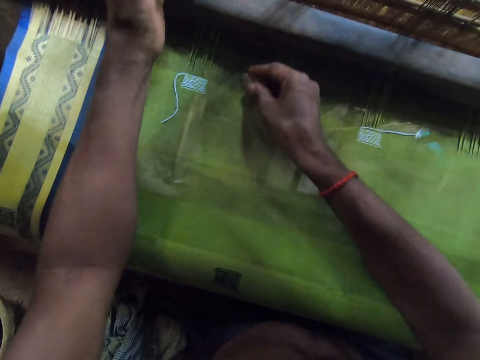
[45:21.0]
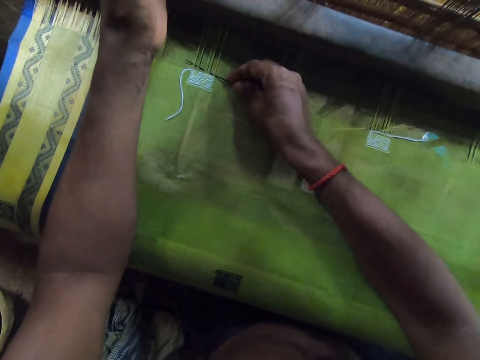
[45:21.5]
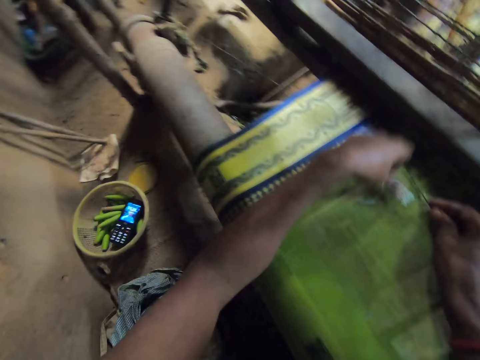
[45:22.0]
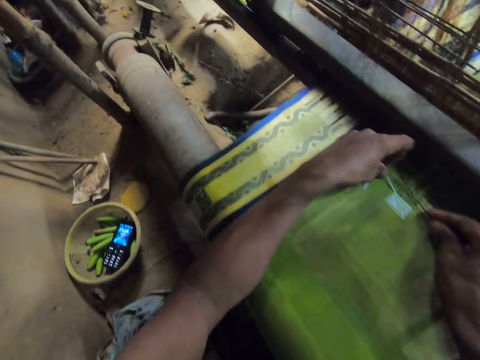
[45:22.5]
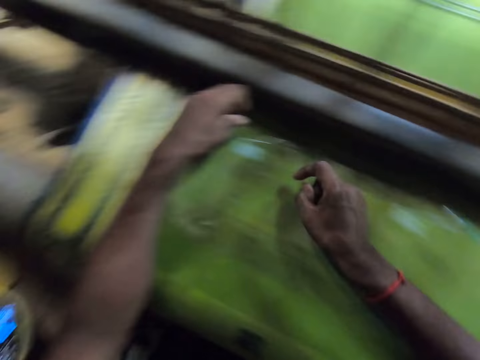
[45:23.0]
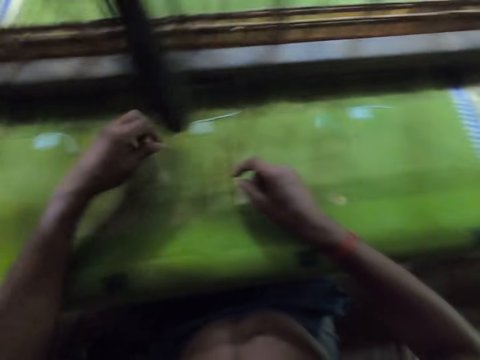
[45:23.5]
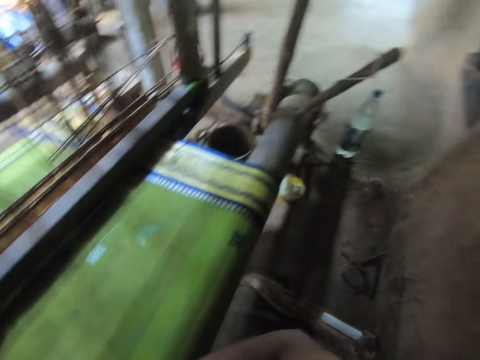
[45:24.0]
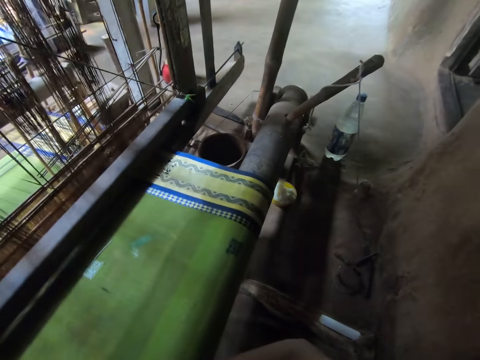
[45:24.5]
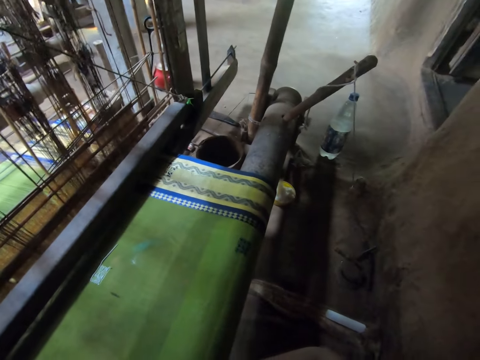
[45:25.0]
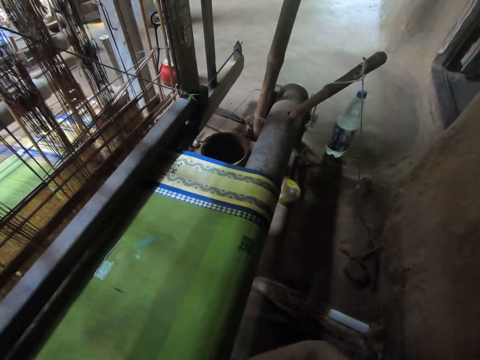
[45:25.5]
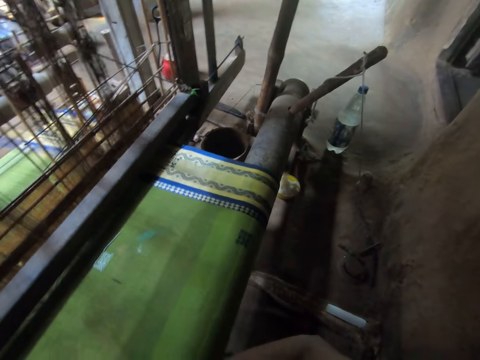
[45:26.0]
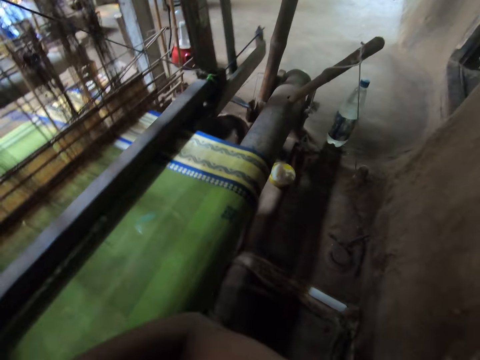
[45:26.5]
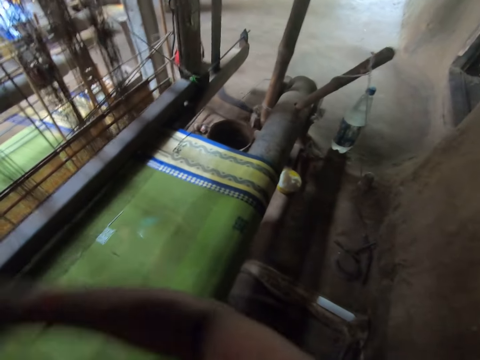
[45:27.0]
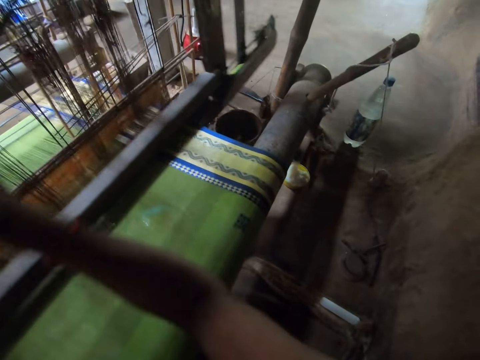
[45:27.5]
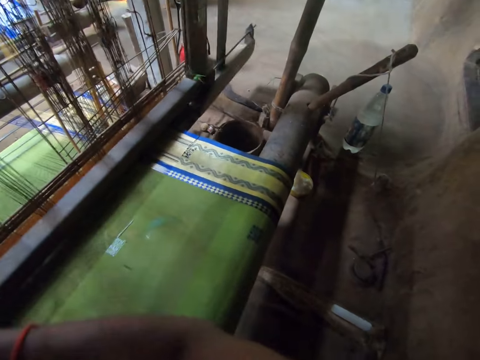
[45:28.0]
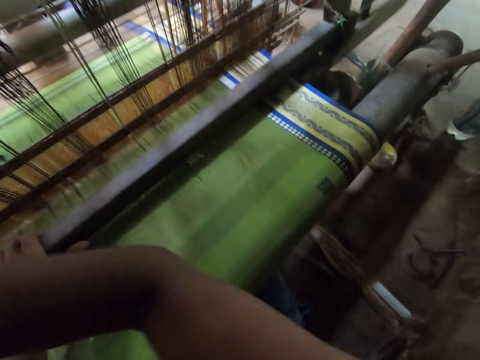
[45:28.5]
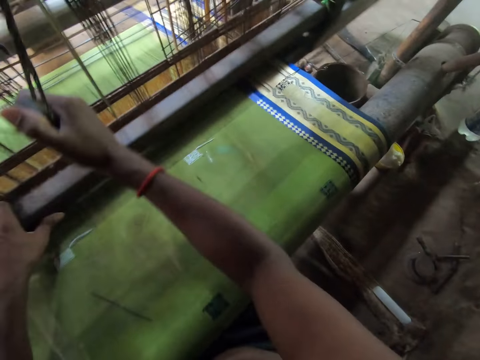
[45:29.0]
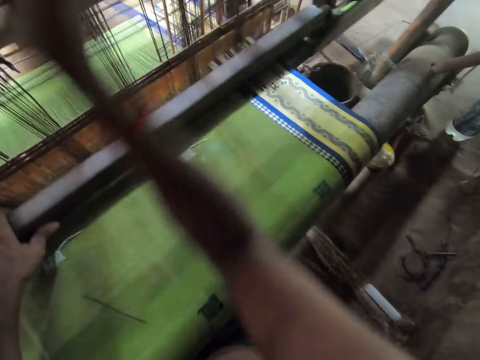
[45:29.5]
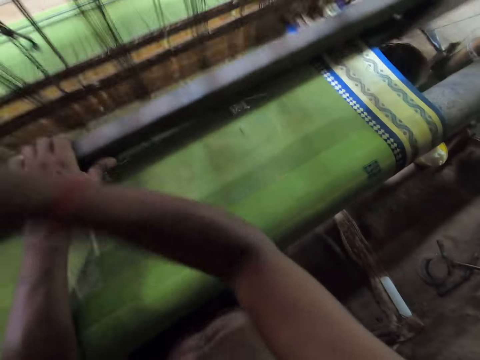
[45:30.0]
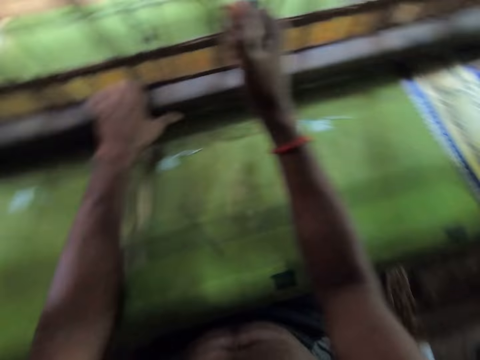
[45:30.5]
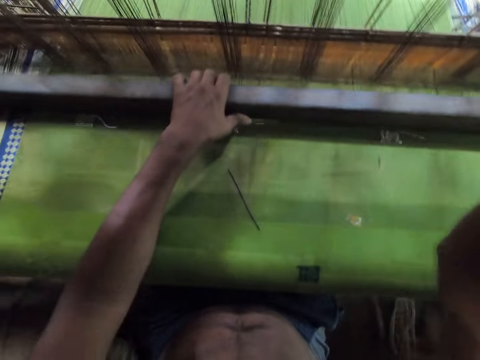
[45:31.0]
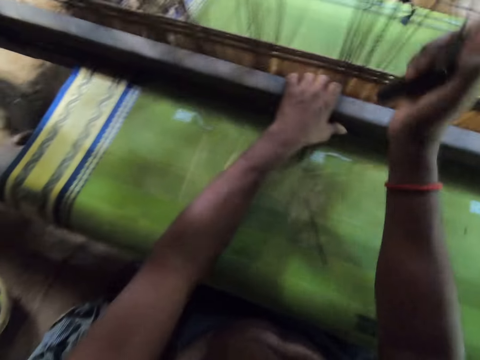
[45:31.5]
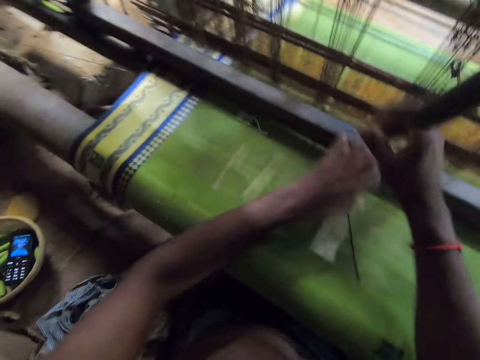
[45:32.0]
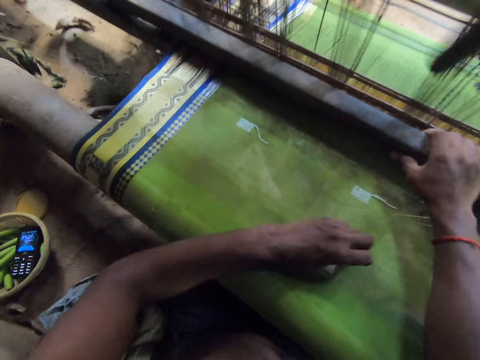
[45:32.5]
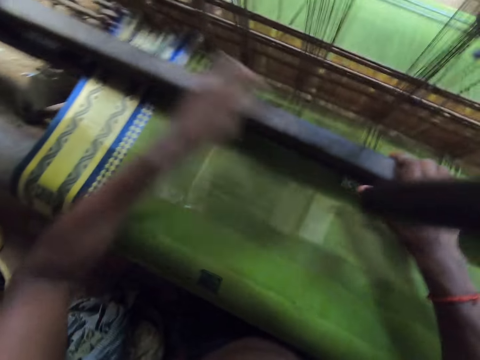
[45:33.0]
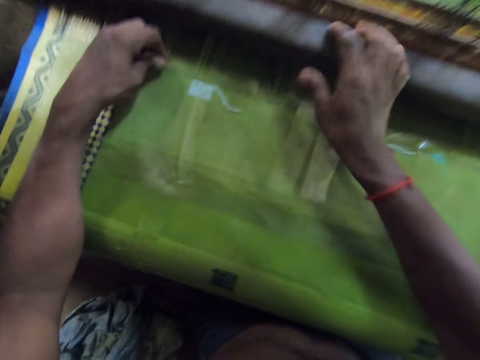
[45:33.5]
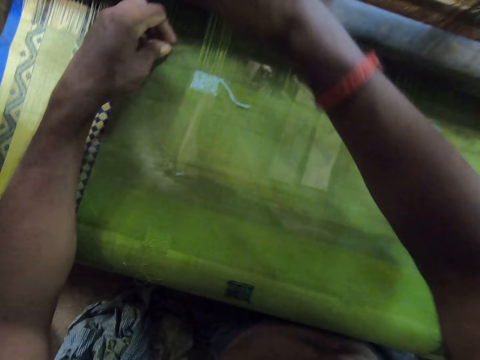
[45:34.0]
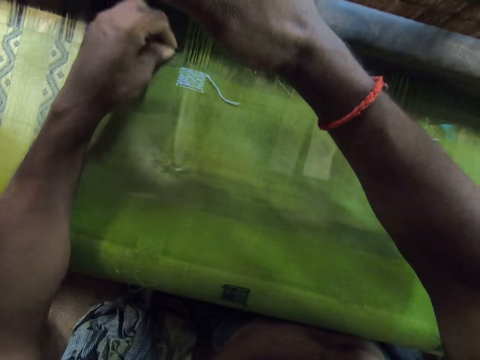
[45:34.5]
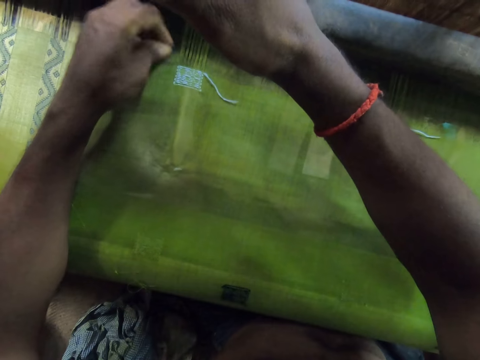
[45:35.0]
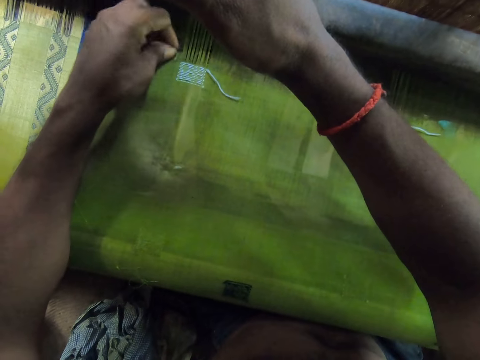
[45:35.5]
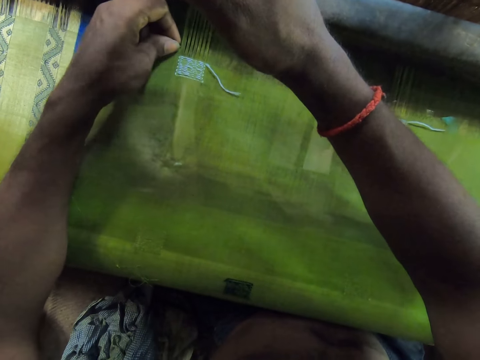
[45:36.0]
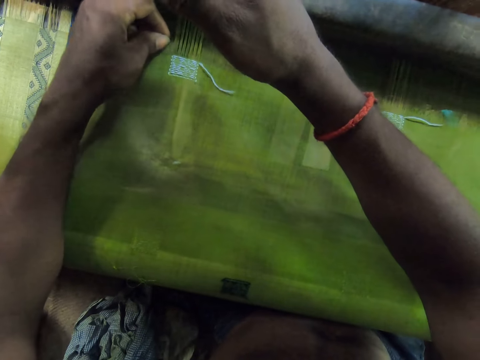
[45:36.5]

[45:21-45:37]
The camera wearer weaves the cloth or carpet with the needle in his right hand. He turns around. He sews the carpet. He turns around. He pulls the batten with his left hand. He sews the carpet with a loom. He pulls the pull cord with his right hand. He picks up the needle on the warp with his left hand. He holds the needle. He weaves the thread on the cloth with the needle in his left hand.

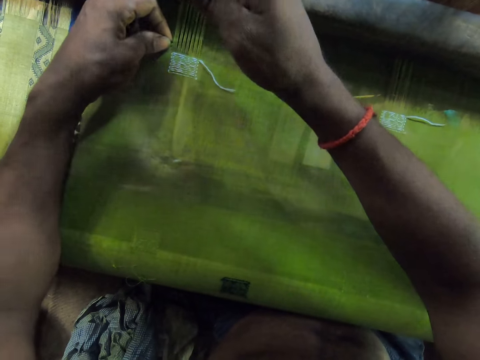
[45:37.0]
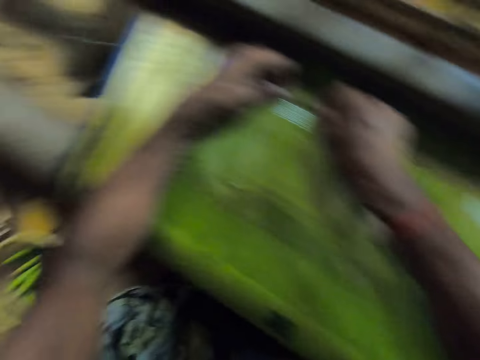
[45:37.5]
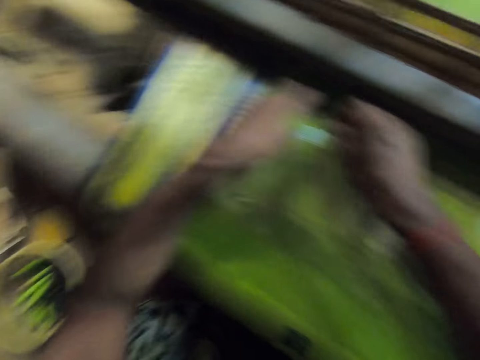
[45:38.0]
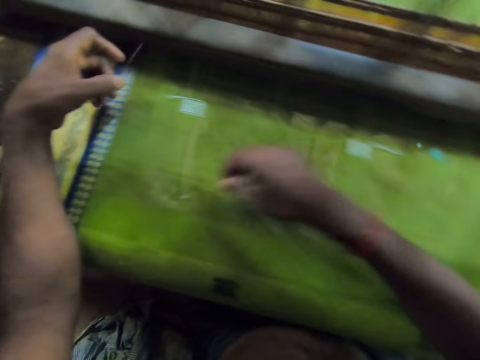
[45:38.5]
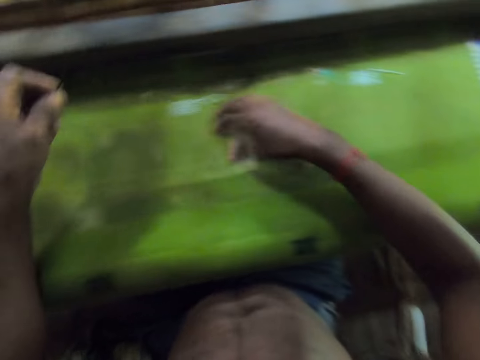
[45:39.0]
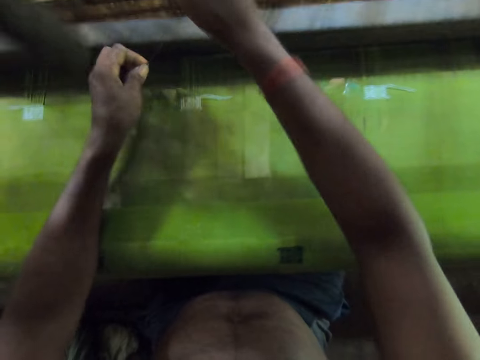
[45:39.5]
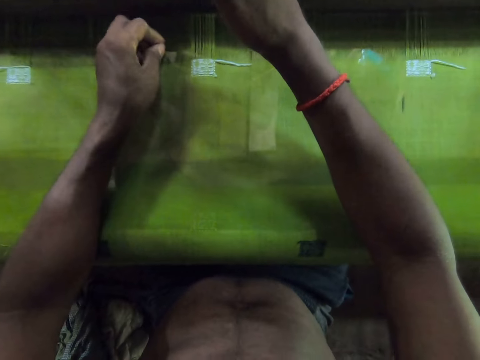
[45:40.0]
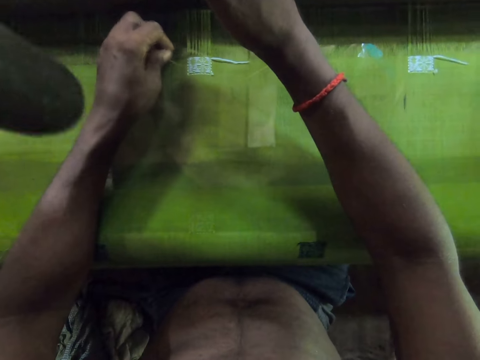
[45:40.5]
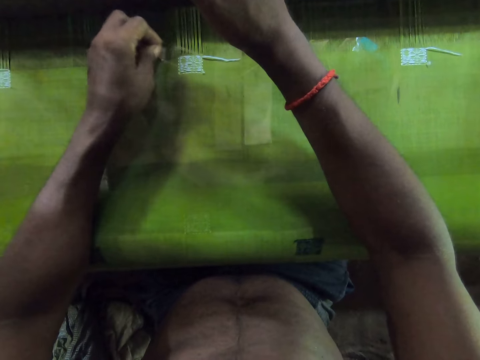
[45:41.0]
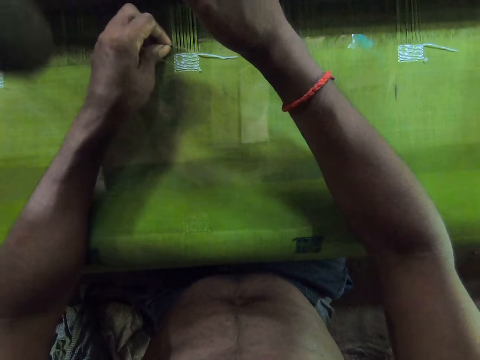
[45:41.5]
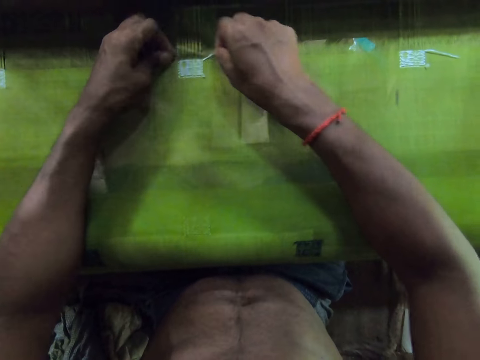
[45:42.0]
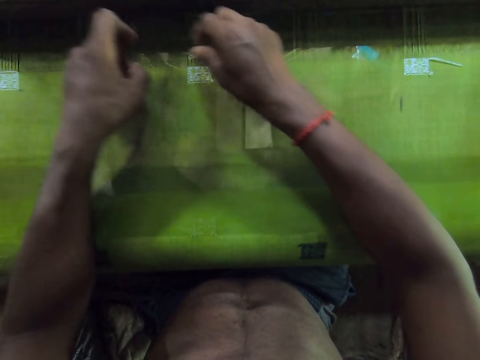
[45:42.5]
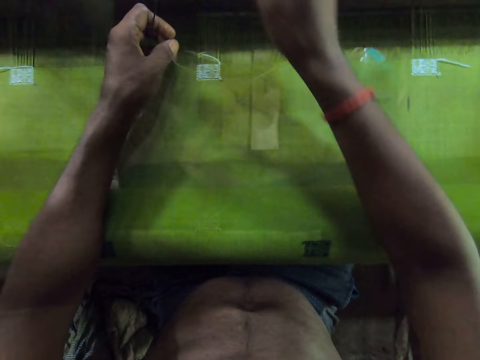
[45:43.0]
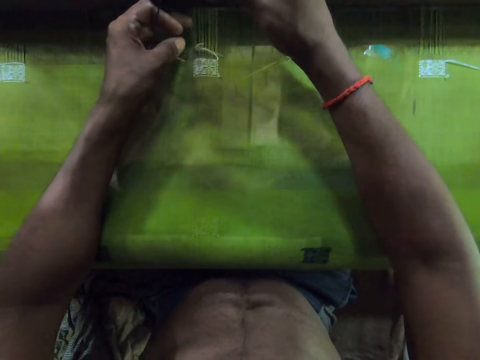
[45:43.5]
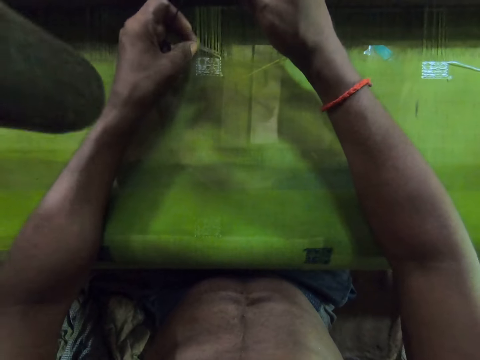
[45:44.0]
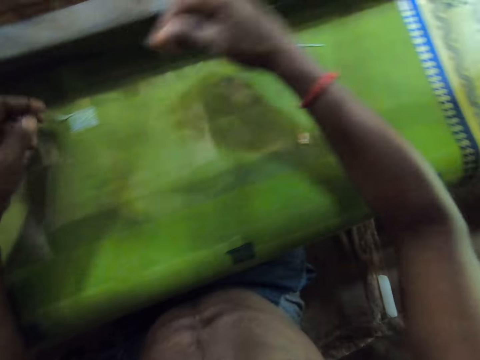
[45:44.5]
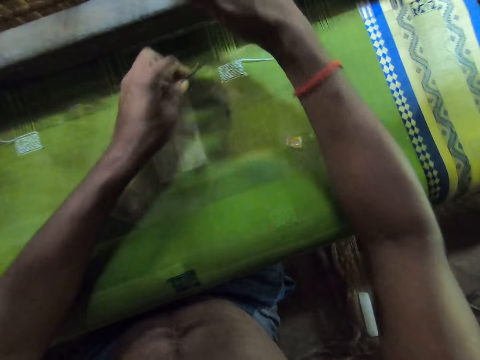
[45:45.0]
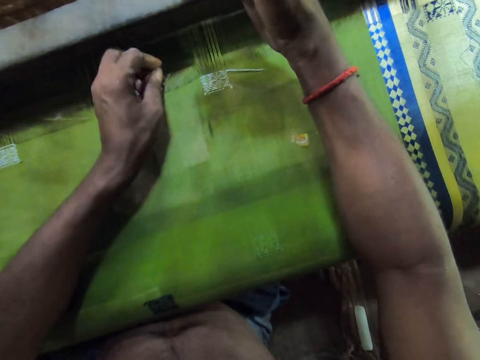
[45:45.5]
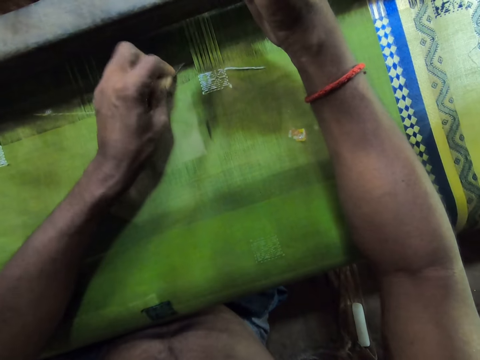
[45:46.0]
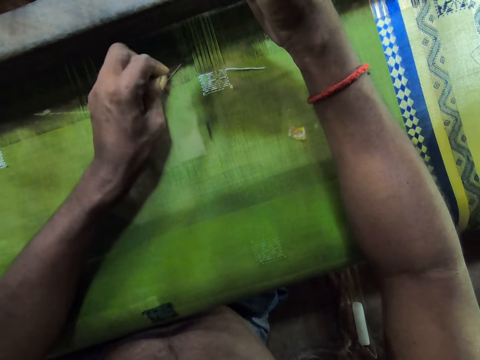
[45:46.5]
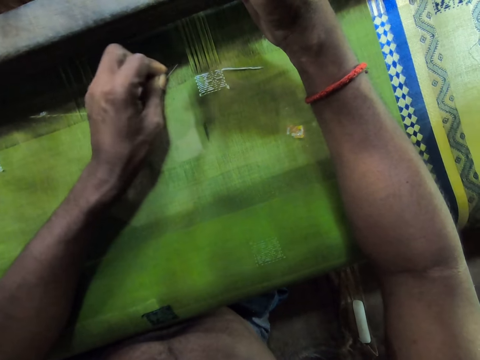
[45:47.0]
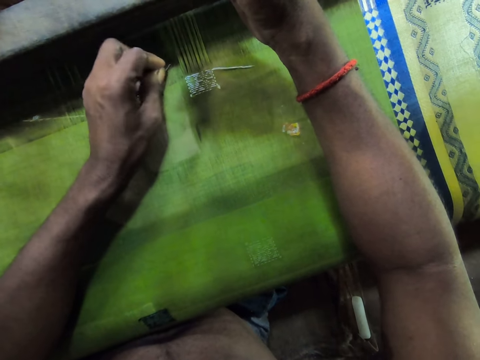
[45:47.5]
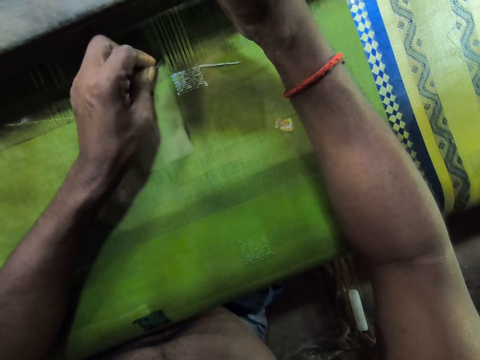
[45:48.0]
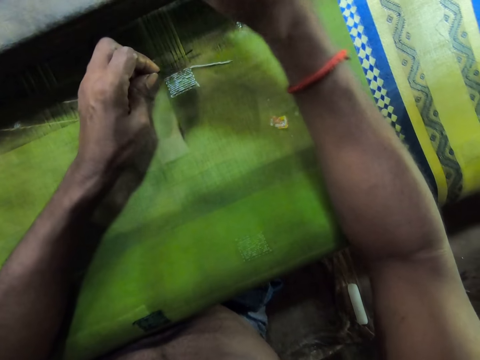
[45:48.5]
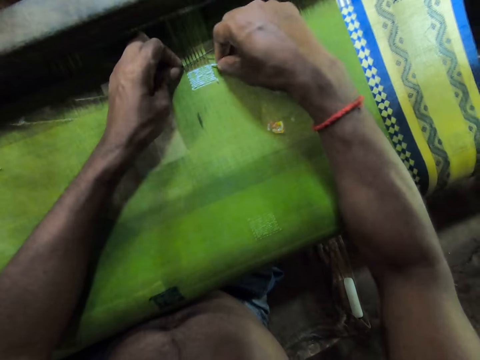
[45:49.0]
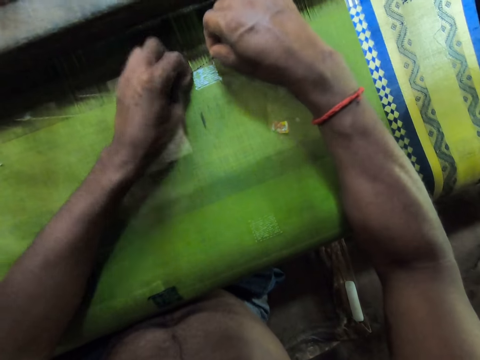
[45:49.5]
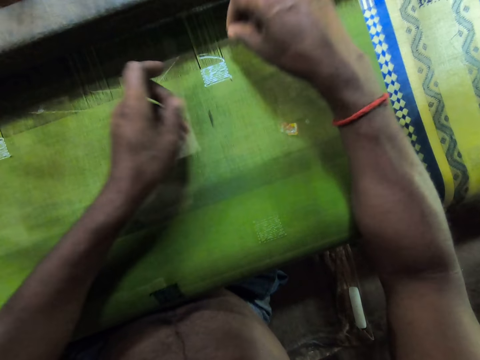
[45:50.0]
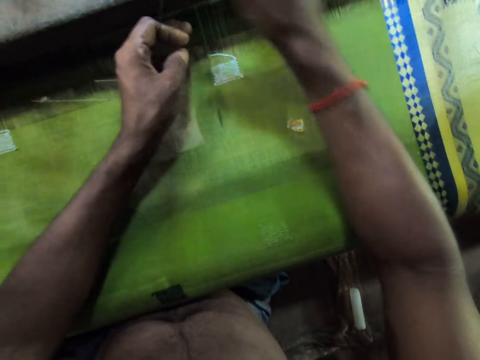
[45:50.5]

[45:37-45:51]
The camera wearer turns around. They hold a needle. They hold the needle again. They sew a carpet. They turn around. They hold the needle. They sew the carpet.
